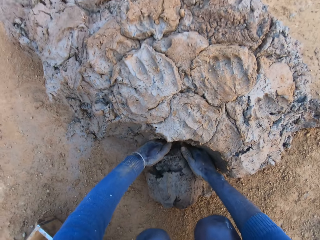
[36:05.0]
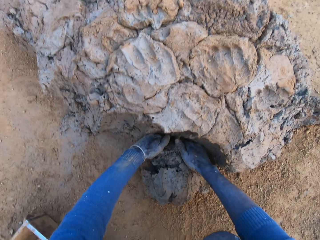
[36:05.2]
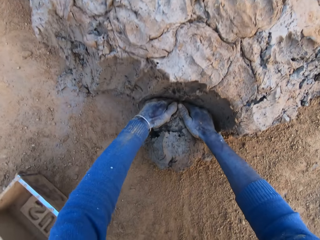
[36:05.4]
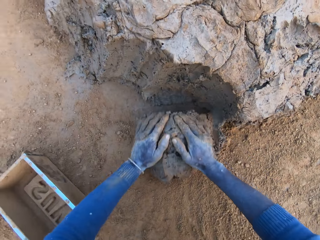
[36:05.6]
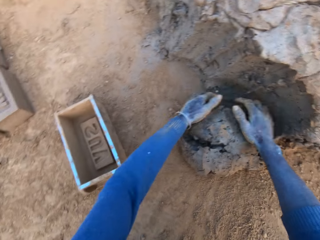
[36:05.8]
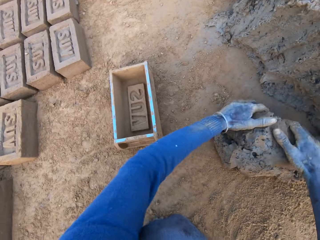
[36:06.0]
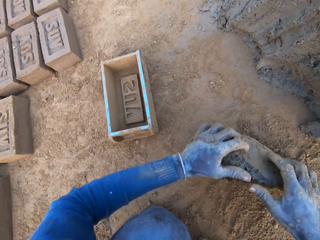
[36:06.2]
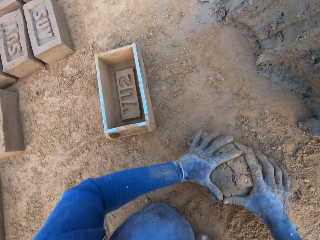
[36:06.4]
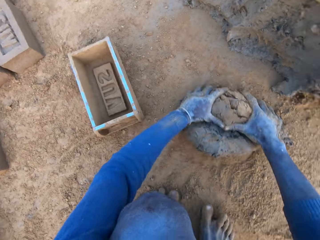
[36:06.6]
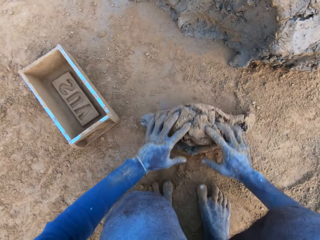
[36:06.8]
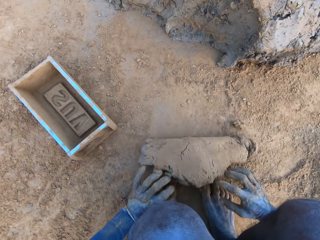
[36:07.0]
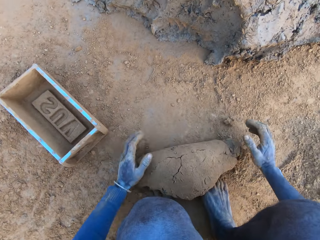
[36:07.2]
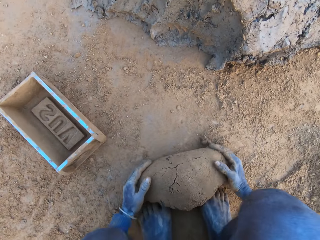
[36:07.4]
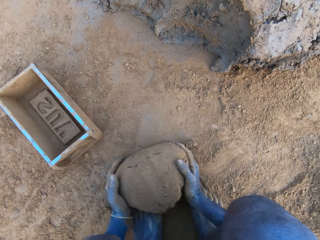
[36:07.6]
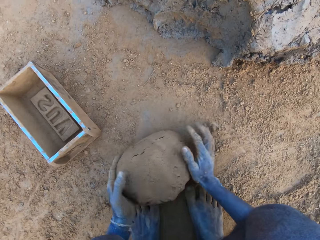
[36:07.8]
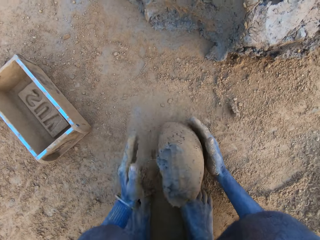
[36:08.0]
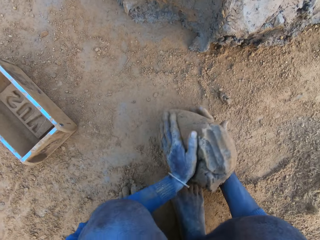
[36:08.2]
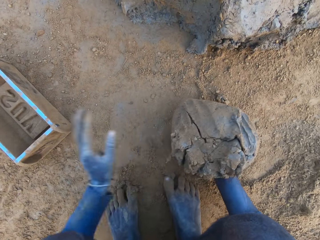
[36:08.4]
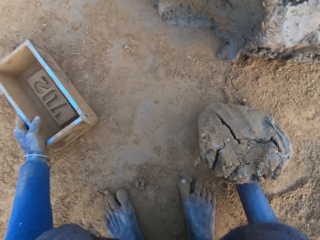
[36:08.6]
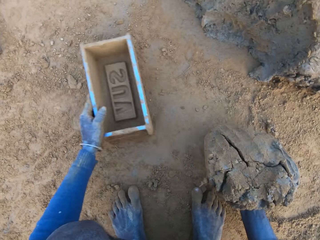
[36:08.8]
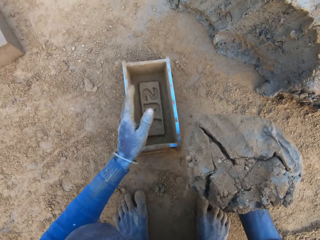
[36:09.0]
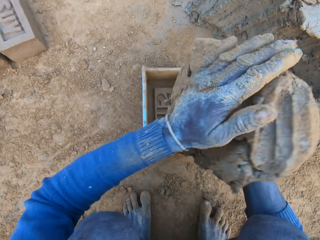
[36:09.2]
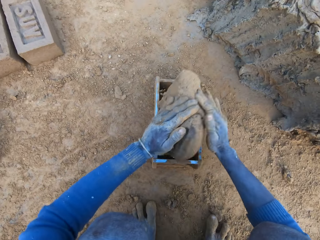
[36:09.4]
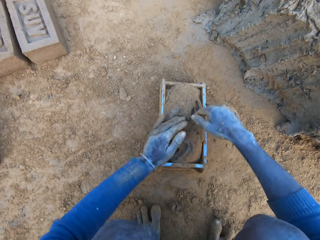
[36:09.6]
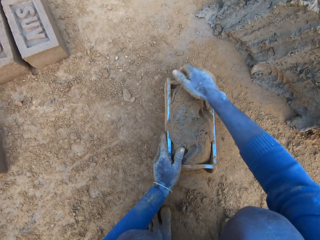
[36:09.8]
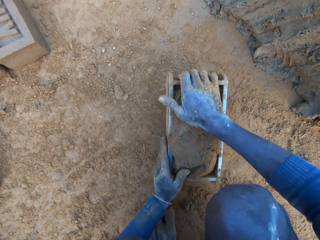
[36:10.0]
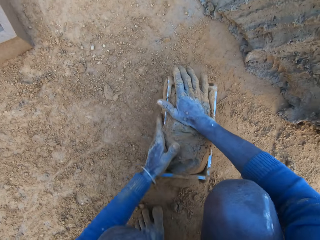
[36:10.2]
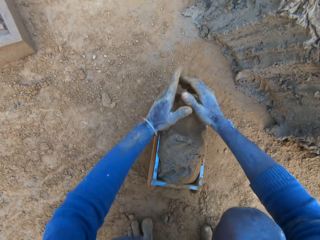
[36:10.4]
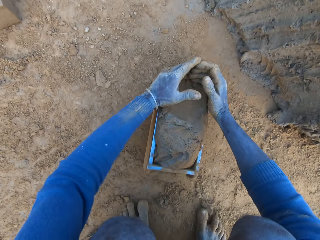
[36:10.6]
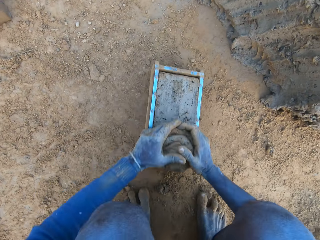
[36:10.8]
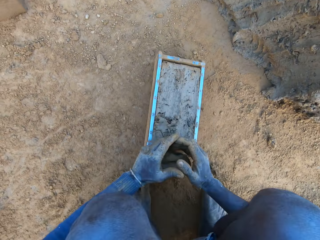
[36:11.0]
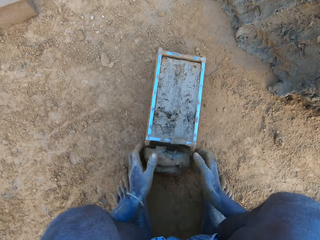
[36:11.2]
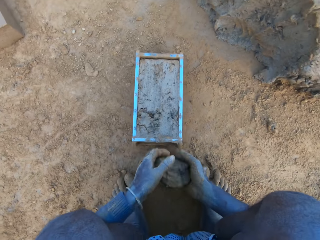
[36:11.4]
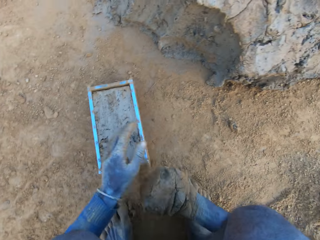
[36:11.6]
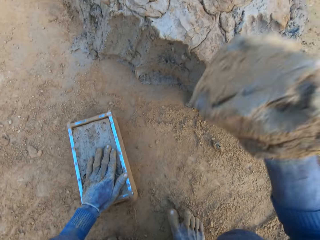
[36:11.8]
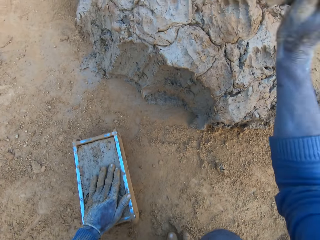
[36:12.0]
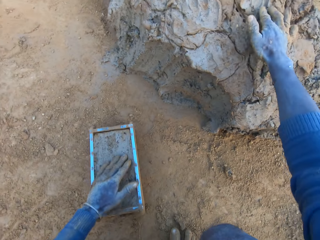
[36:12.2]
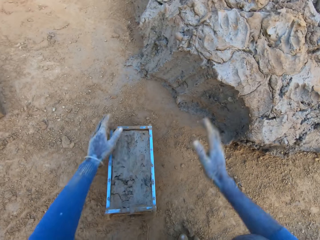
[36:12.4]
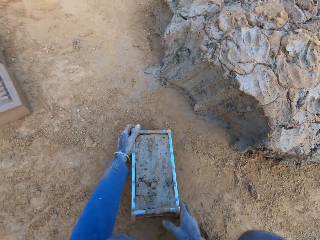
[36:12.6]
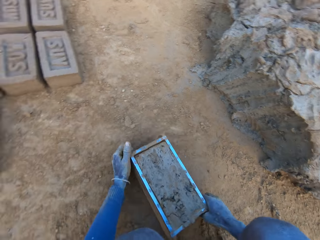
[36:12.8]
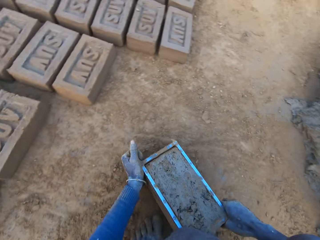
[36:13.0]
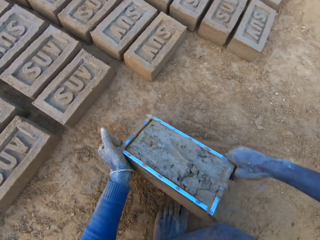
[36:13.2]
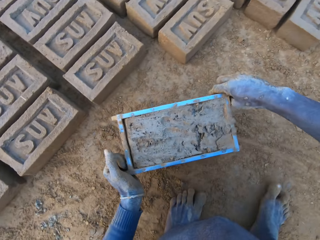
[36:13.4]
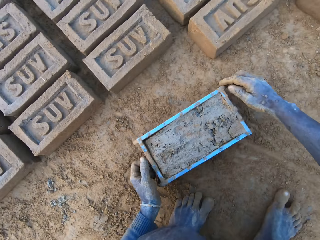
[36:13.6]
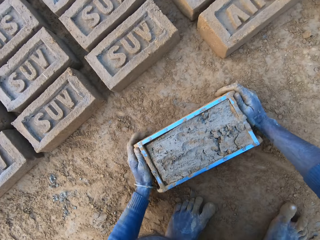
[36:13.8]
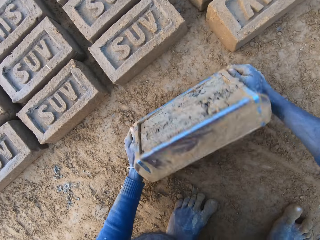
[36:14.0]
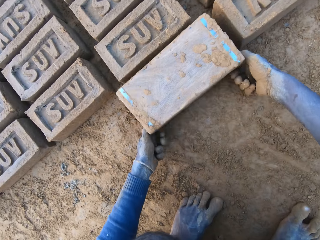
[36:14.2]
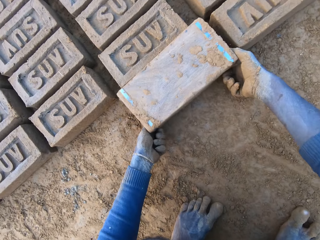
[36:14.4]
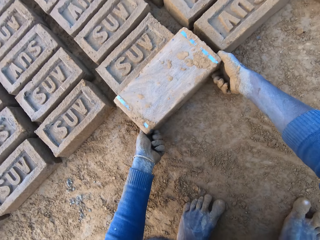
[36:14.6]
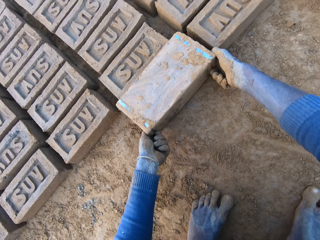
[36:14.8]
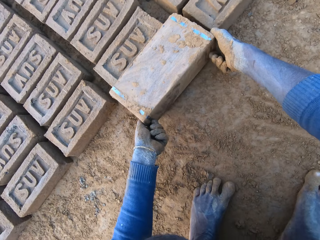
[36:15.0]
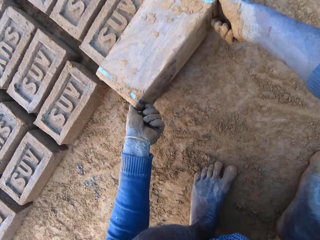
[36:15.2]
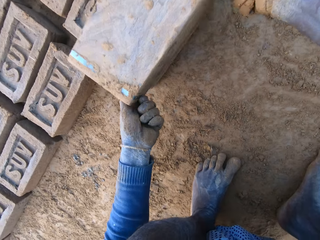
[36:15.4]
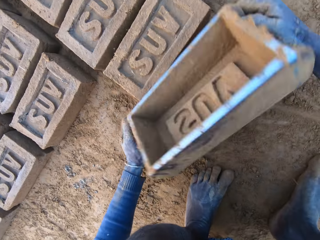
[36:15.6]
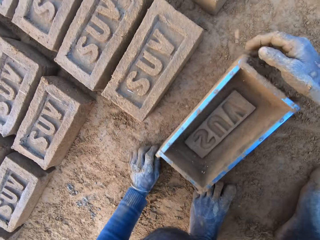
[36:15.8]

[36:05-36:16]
The camera wearer presses the clay with his hands. He adjusts the mould with his left hand. He puts mud in the box. He scrapes clay from the mould with his hands. He cuts off the mud. He throws the clay on the clay mud. He drops the mud. He moves the clay mould on the ground with his hands. He turns the clay mould on the ground. He puts the mud aside.

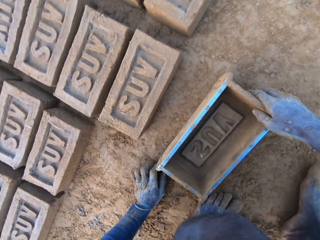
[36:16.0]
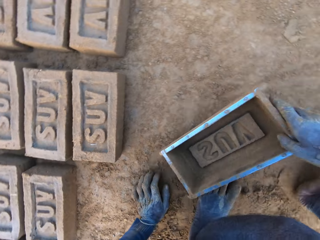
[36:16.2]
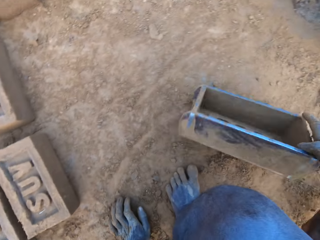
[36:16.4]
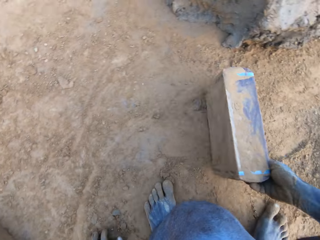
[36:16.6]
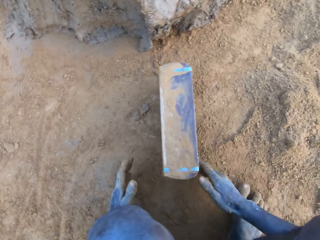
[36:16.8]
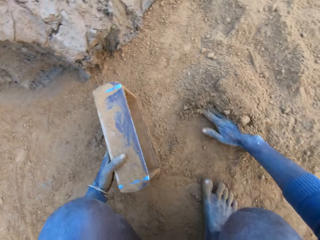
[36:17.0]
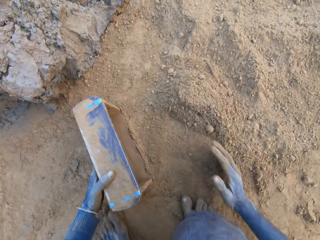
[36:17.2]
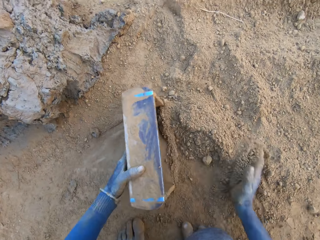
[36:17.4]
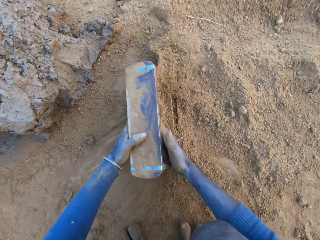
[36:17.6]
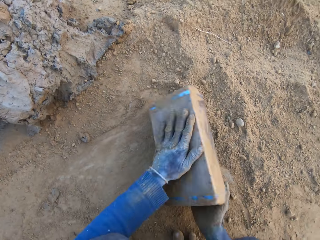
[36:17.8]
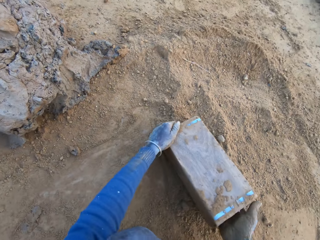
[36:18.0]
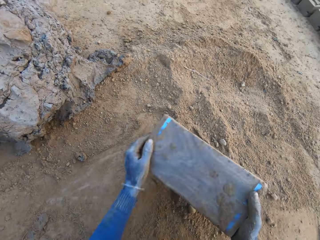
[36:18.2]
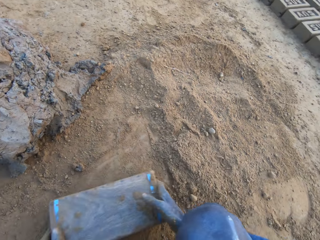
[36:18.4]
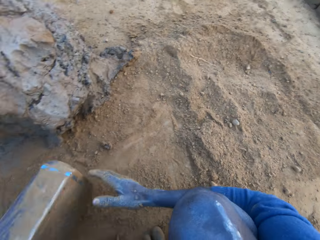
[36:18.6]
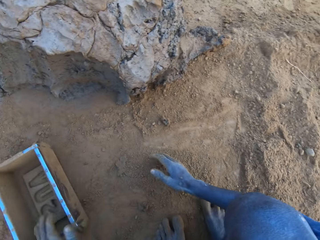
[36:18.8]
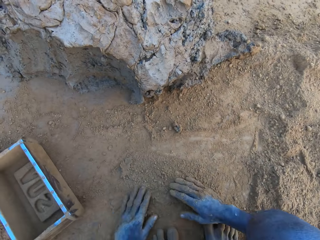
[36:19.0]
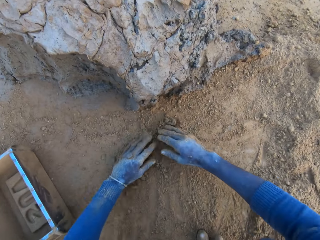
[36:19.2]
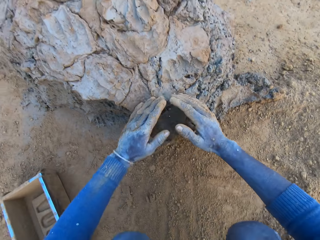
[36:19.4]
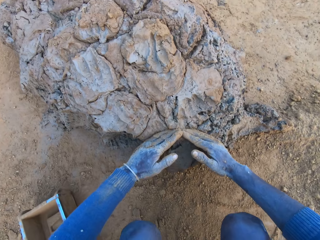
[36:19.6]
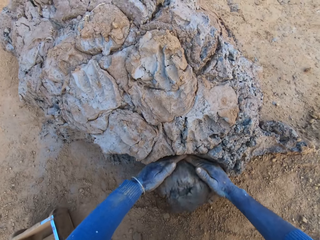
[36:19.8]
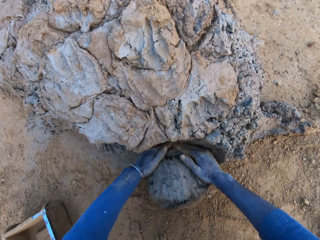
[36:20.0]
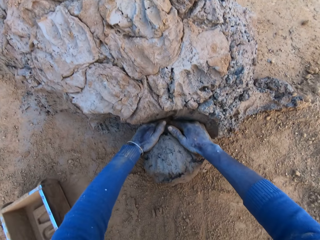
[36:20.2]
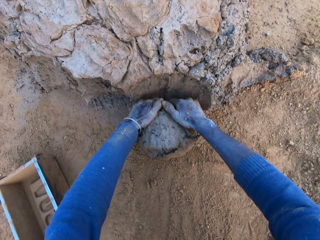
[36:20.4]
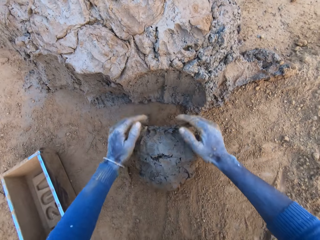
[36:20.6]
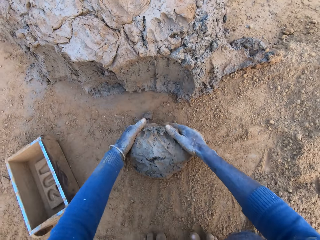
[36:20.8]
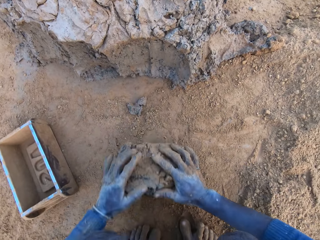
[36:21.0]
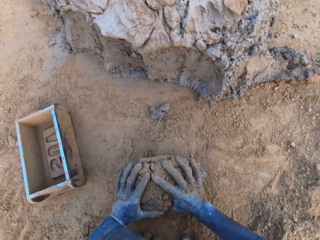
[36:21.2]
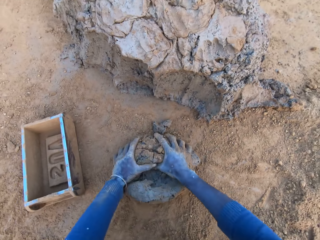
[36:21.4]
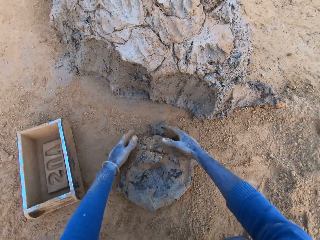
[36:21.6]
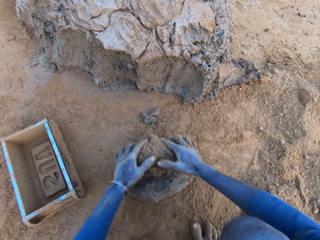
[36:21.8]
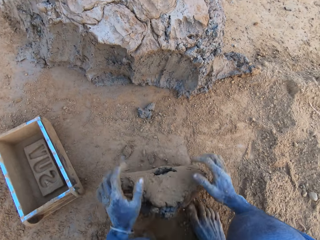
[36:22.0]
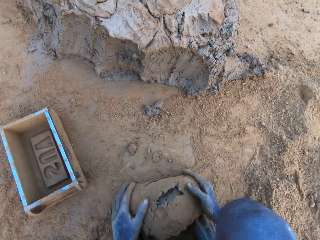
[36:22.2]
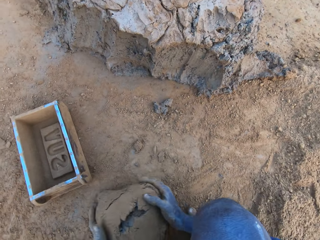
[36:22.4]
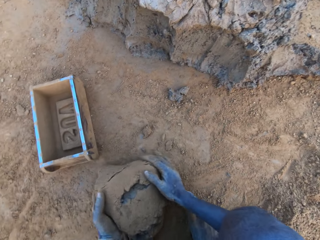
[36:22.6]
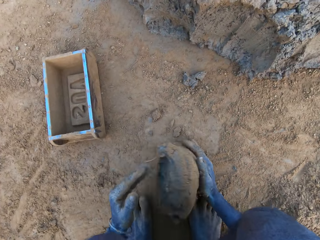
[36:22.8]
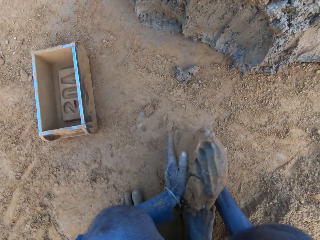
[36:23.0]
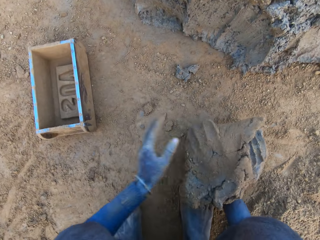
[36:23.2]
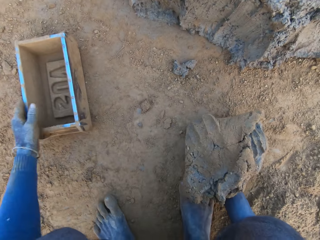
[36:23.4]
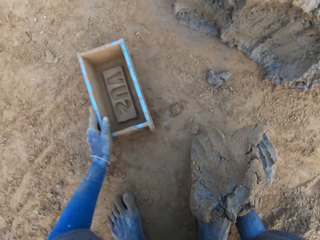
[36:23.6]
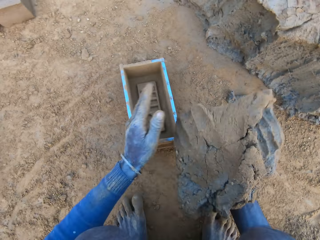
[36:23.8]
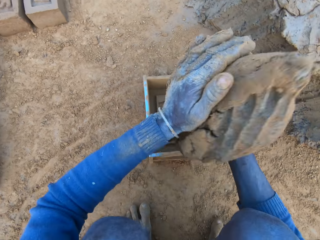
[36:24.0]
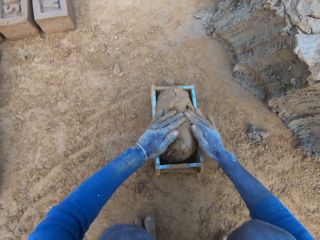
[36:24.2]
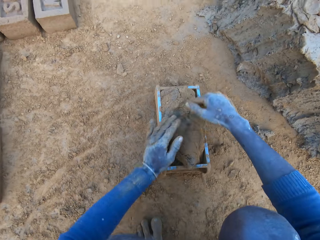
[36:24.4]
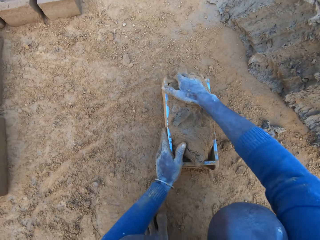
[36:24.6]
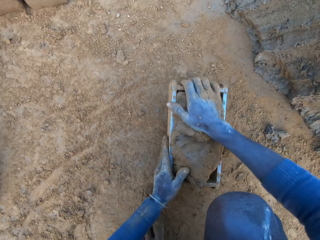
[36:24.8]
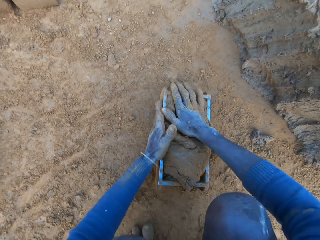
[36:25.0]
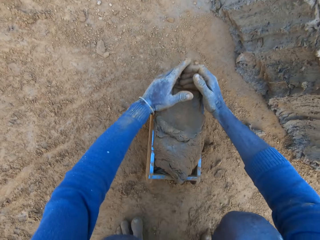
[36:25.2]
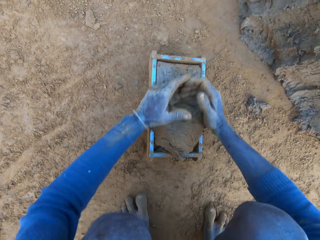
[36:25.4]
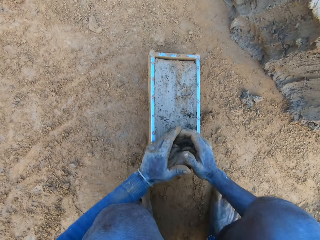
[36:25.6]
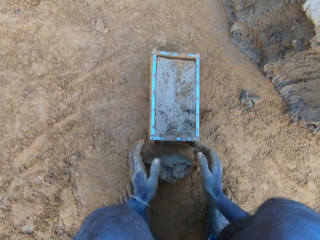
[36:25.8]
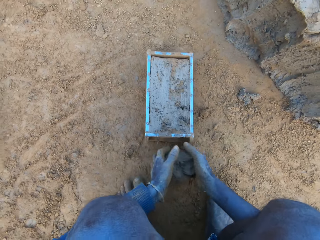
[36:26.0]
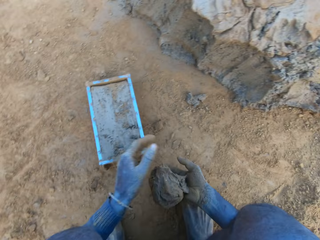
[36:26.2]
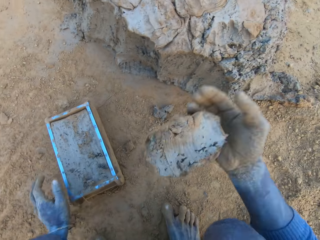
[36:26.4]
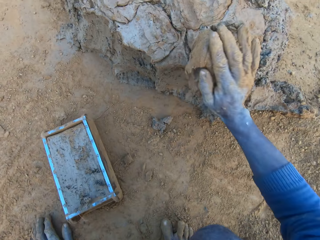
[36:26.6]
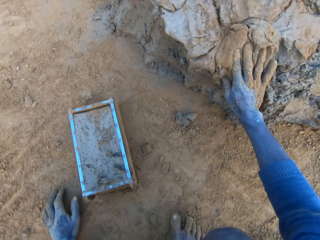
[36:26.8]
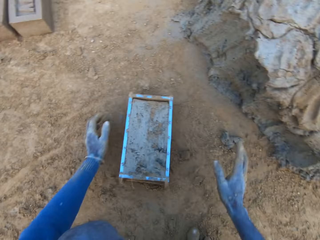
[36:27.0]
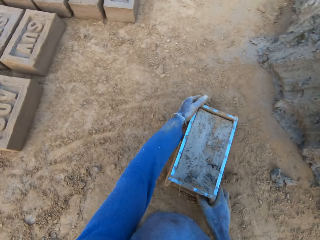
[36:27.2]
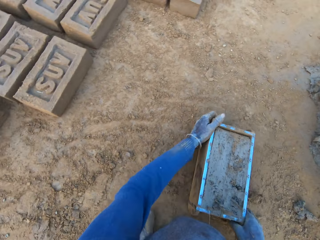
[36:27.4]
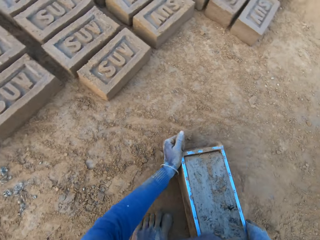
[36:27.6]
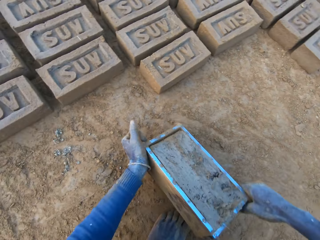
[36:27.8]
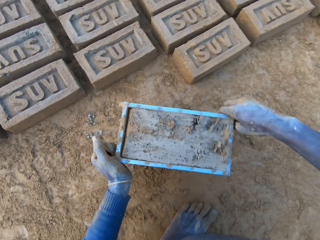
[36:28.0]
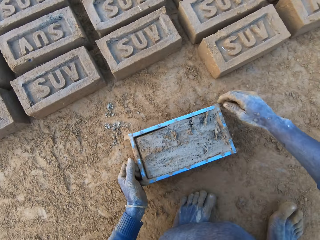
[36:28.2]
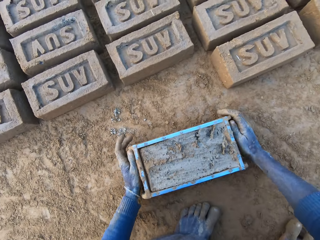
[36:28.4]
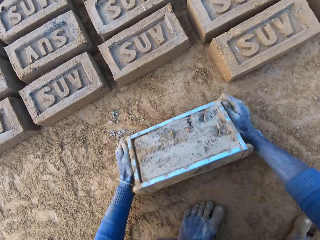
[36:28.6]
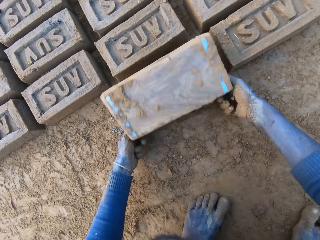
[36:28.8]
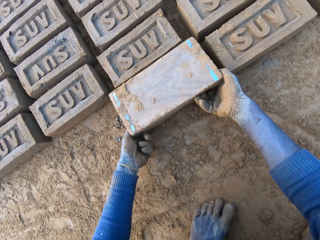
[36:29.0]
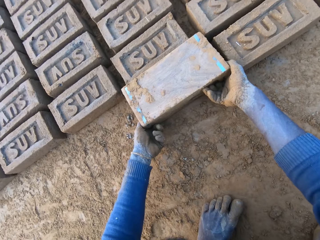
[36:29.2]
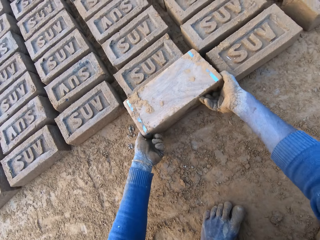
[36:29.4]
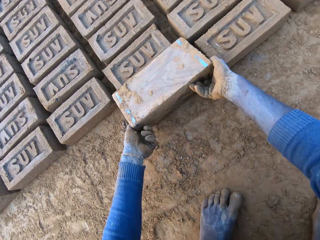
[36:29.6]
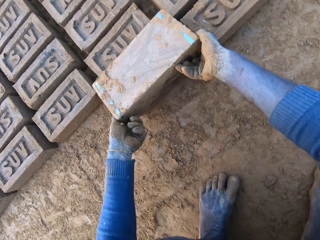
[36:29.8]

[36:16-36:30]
The camera wearer drags the mould on the ground with his left hand. He packs sand into the clay mould with his right hand. He pours sand out of the clay mould. He drops the mould on the ground. He rubs his hands on sand. He packs clay from the clay mud with his hands. He presses the clay with his hands. He adjusts the clay mould with his left hand. He puts the clay into the clay mould. He presses the clay with his hands. He scrapes clay from the mould with his hands. He cuts off the mud. He throws the clay on the clay mud. He drops the mud. He moves the clay mould on the ground with his hands. He puts the mud aside. He turns the clay mould on the ground.
